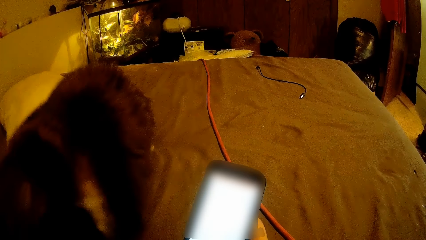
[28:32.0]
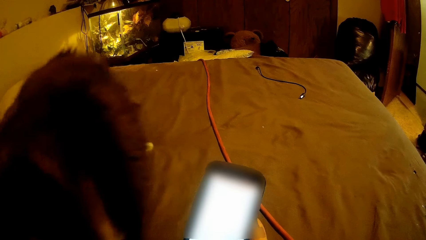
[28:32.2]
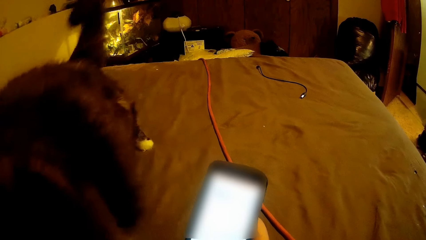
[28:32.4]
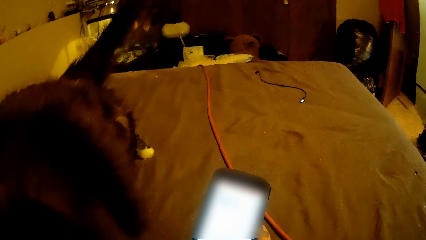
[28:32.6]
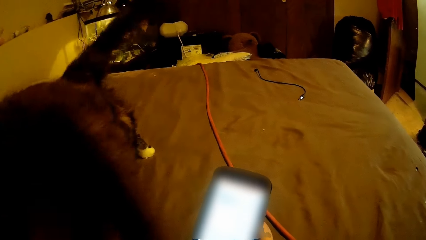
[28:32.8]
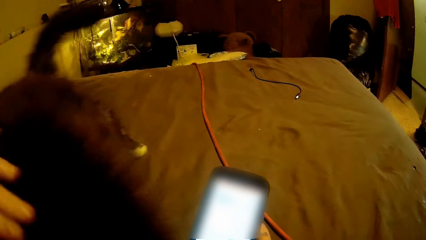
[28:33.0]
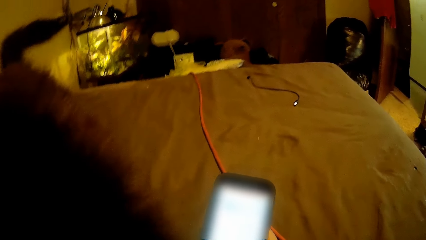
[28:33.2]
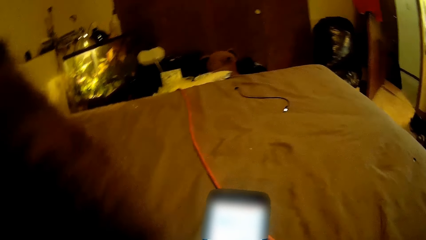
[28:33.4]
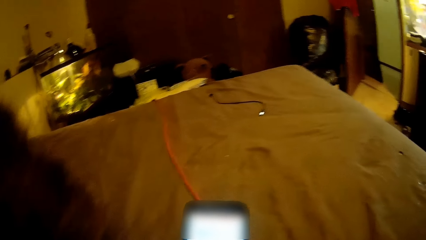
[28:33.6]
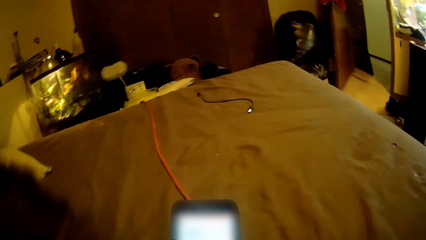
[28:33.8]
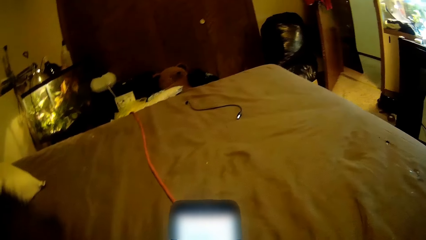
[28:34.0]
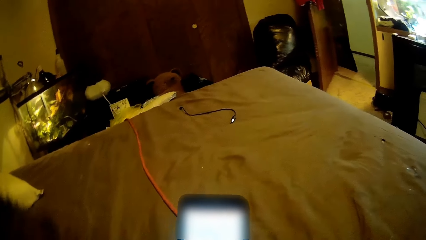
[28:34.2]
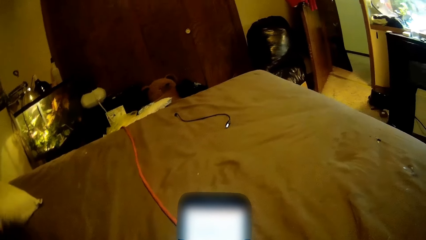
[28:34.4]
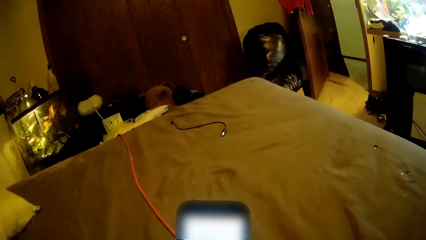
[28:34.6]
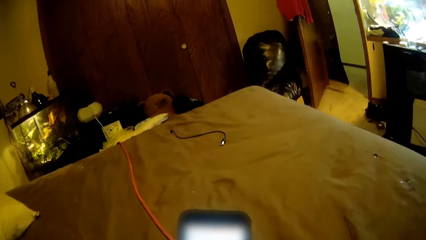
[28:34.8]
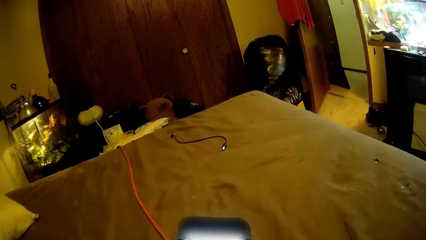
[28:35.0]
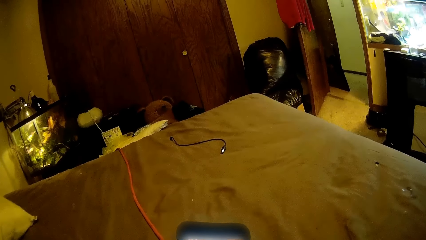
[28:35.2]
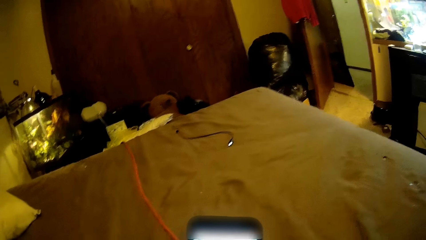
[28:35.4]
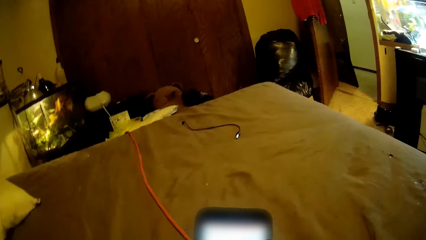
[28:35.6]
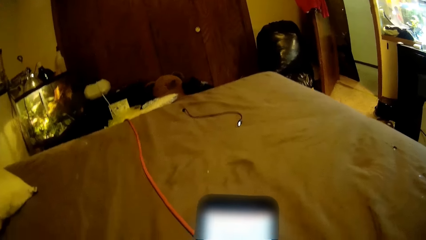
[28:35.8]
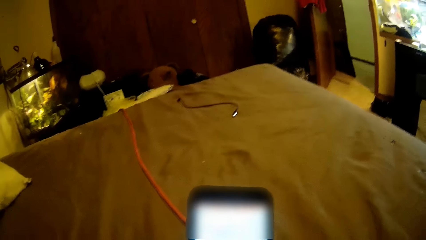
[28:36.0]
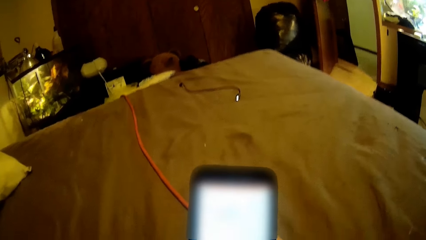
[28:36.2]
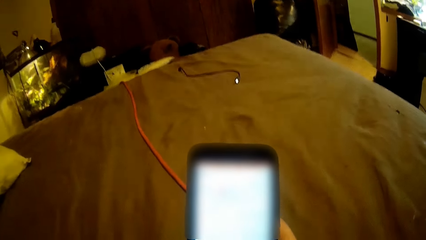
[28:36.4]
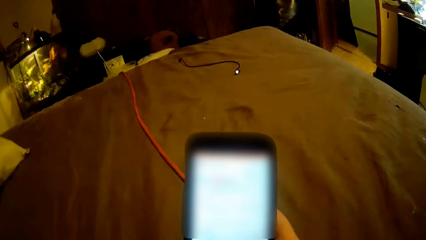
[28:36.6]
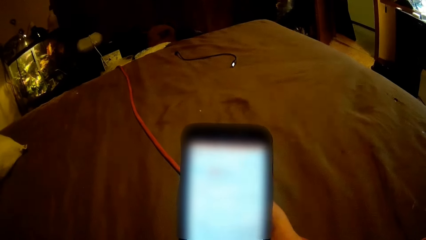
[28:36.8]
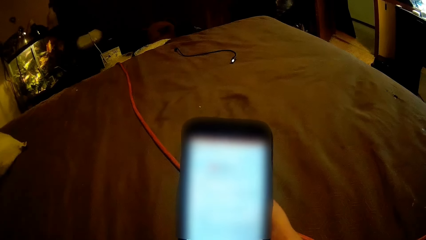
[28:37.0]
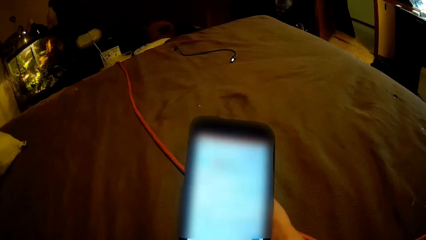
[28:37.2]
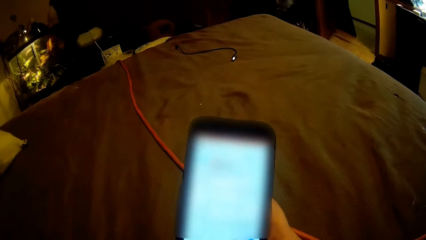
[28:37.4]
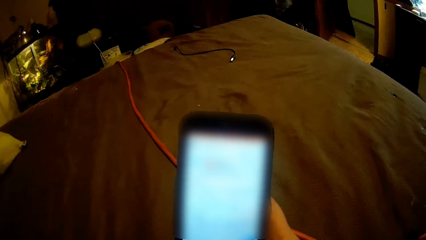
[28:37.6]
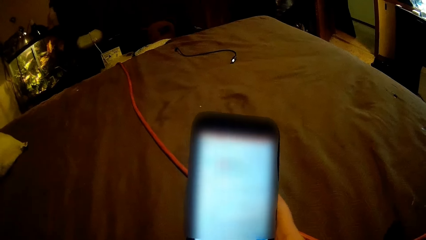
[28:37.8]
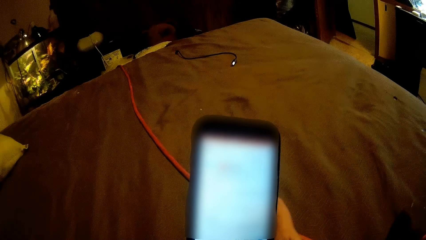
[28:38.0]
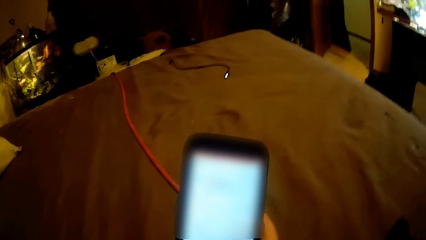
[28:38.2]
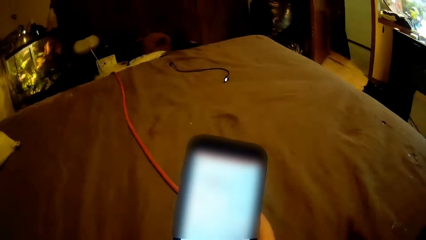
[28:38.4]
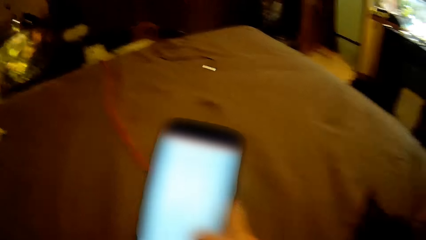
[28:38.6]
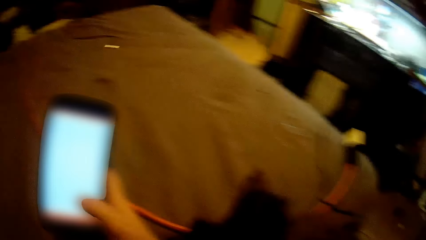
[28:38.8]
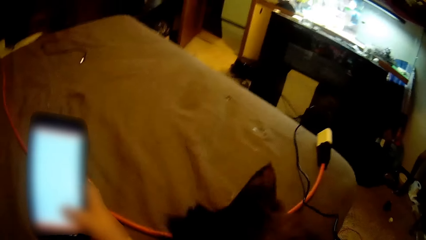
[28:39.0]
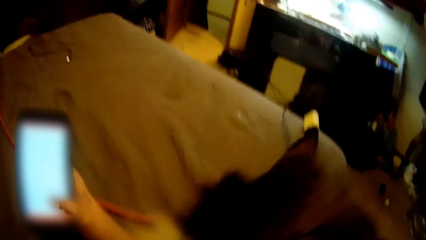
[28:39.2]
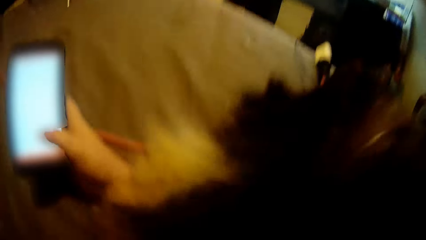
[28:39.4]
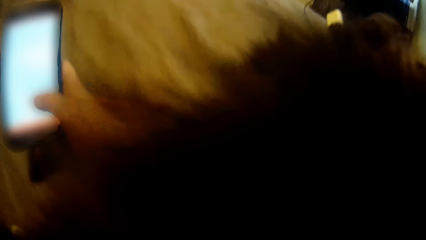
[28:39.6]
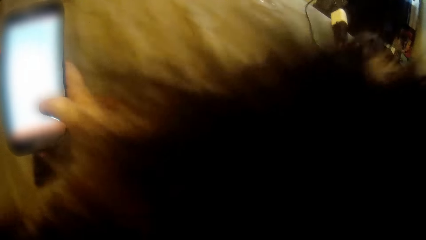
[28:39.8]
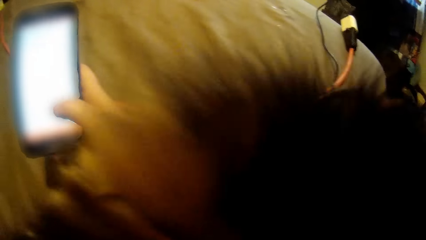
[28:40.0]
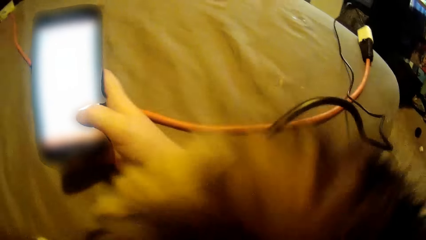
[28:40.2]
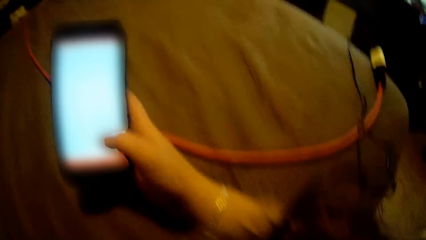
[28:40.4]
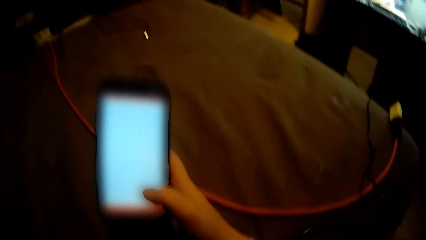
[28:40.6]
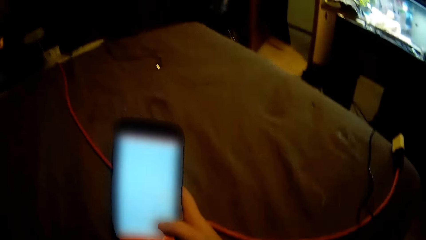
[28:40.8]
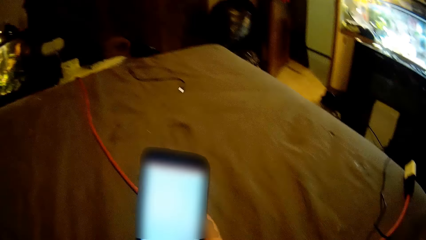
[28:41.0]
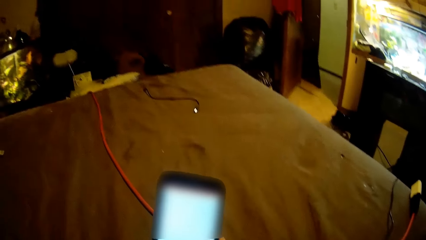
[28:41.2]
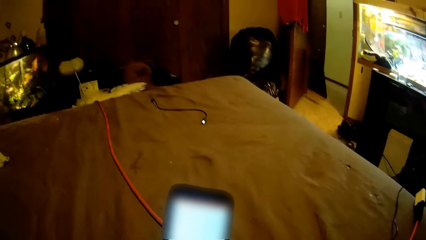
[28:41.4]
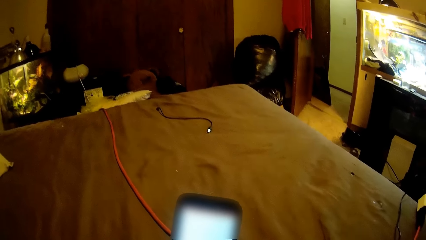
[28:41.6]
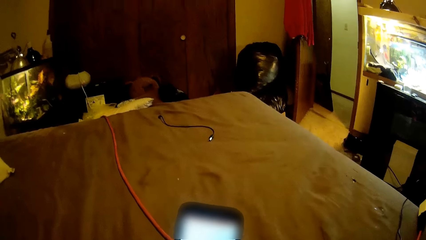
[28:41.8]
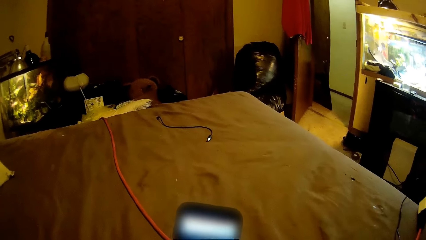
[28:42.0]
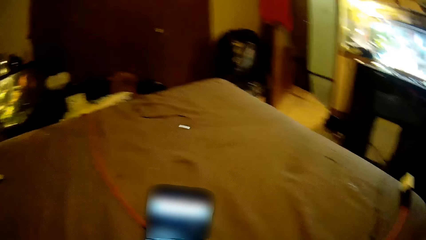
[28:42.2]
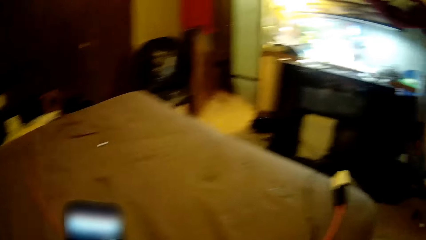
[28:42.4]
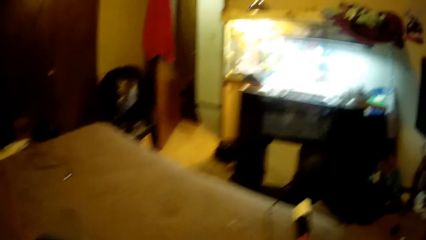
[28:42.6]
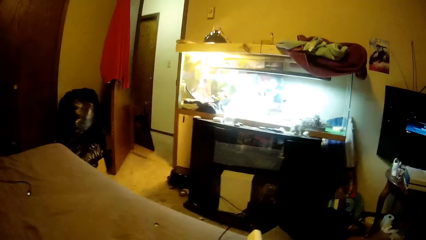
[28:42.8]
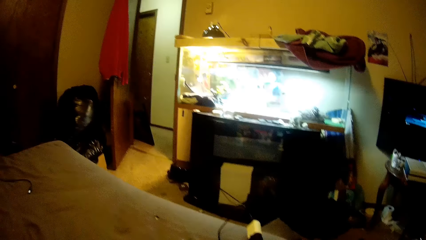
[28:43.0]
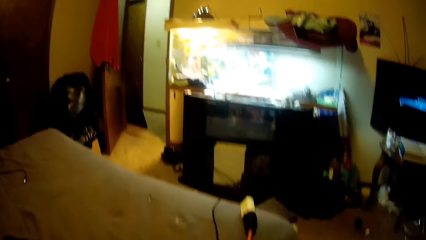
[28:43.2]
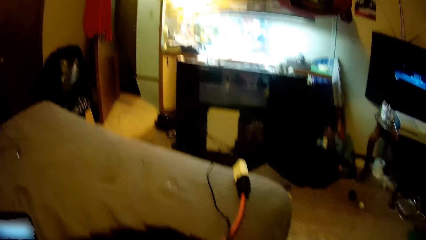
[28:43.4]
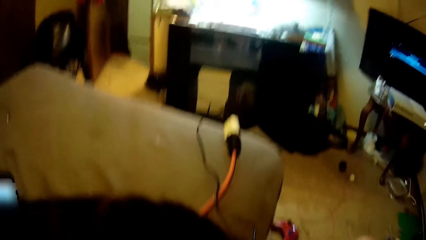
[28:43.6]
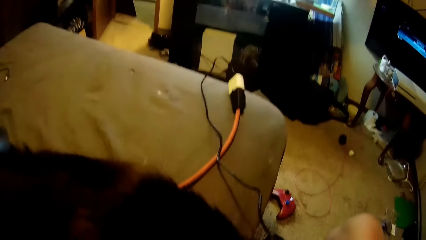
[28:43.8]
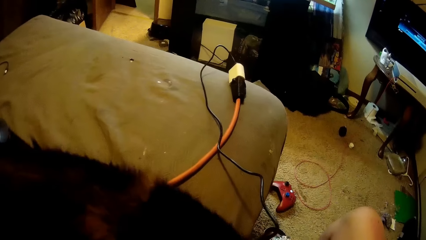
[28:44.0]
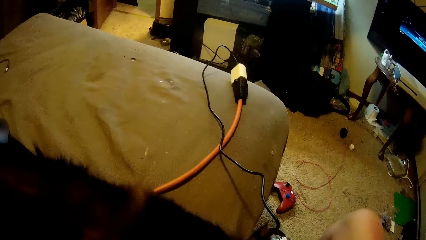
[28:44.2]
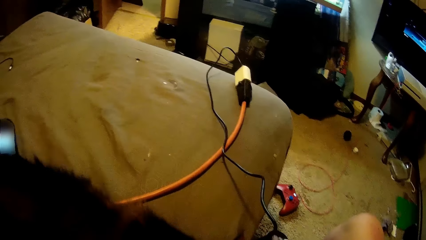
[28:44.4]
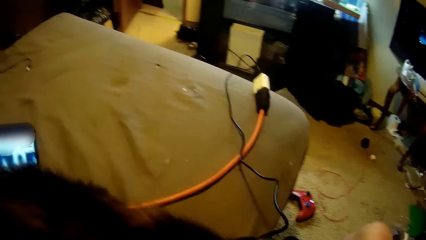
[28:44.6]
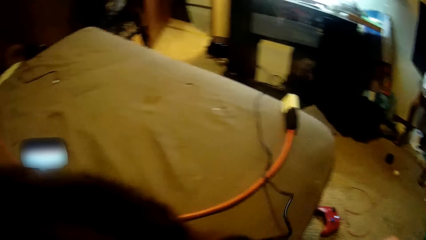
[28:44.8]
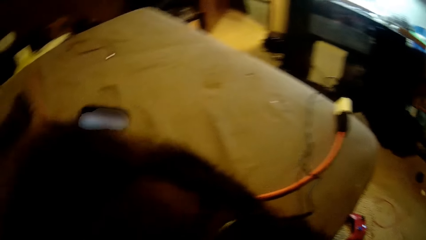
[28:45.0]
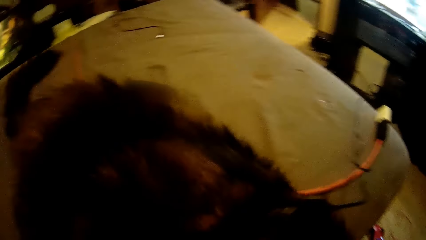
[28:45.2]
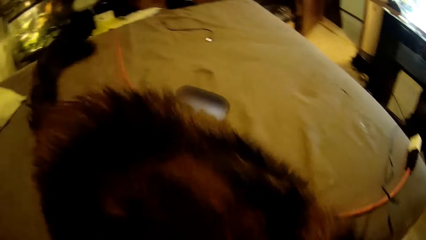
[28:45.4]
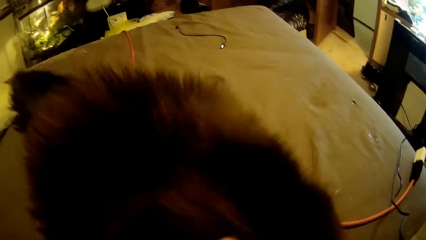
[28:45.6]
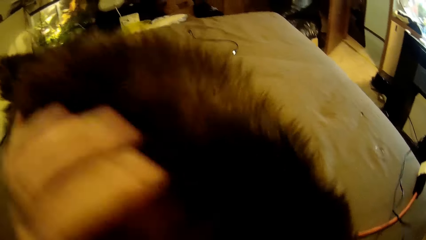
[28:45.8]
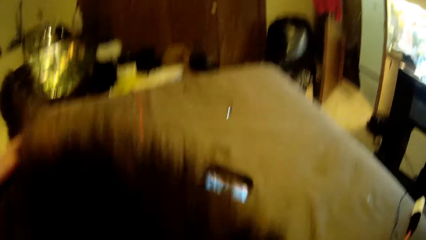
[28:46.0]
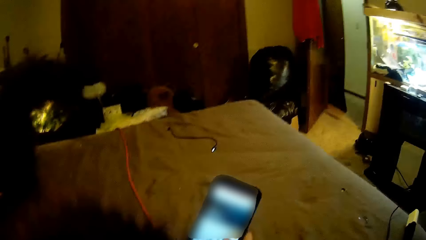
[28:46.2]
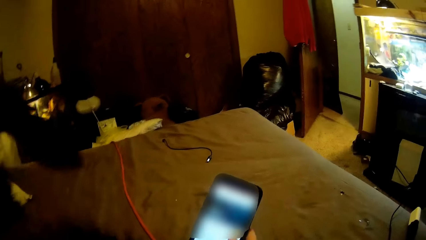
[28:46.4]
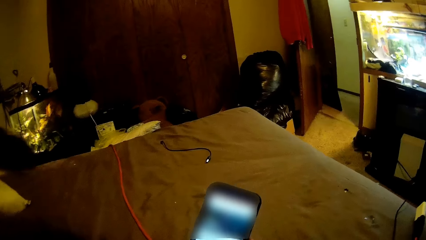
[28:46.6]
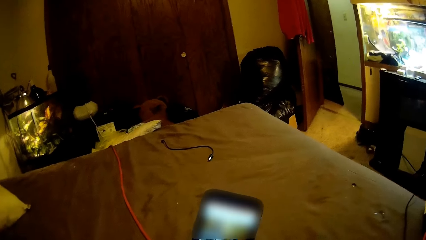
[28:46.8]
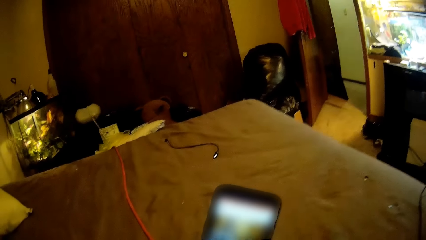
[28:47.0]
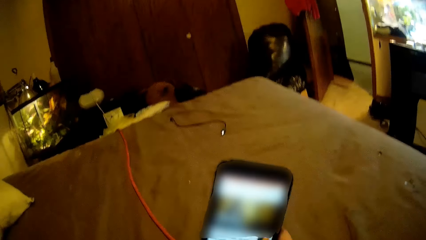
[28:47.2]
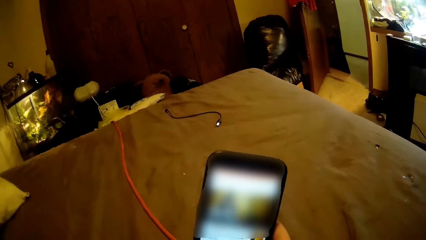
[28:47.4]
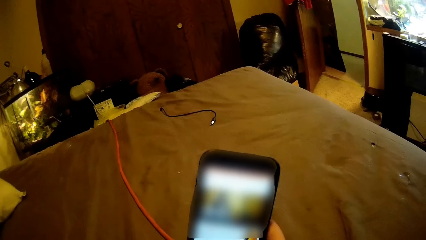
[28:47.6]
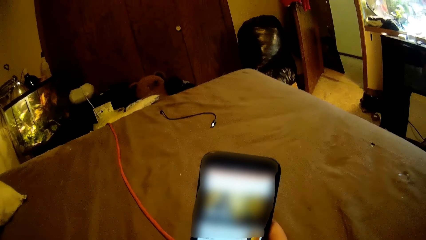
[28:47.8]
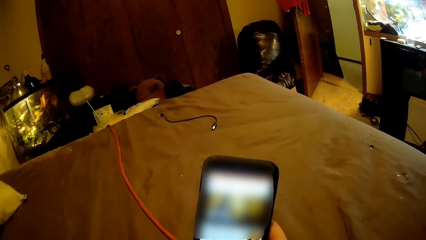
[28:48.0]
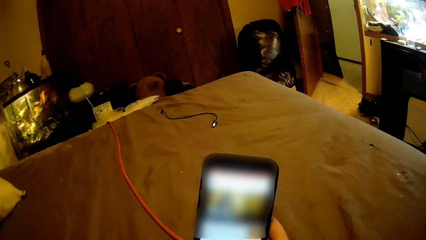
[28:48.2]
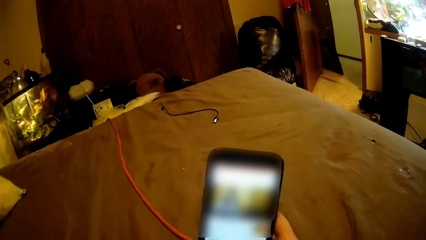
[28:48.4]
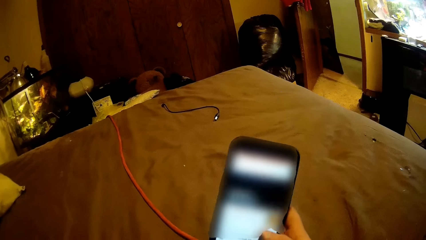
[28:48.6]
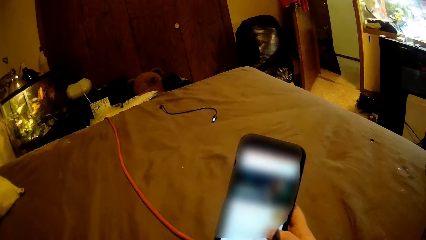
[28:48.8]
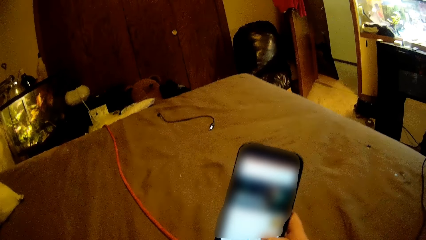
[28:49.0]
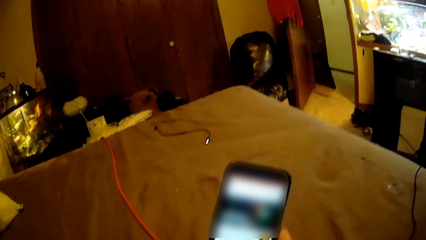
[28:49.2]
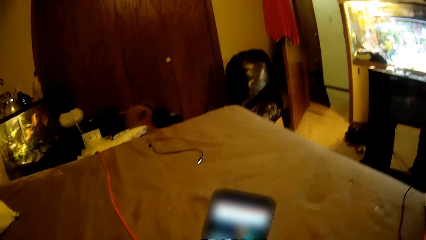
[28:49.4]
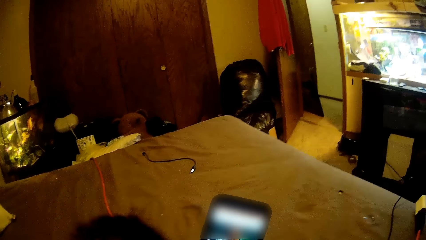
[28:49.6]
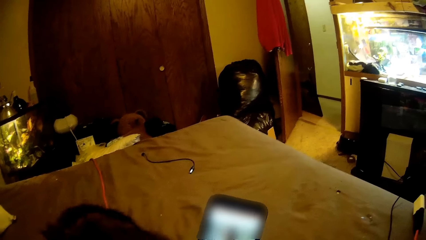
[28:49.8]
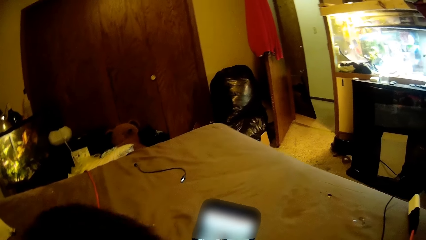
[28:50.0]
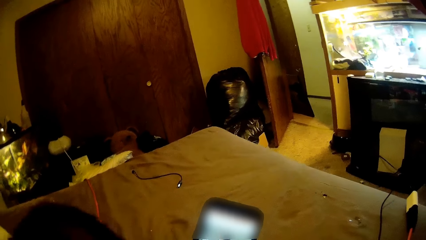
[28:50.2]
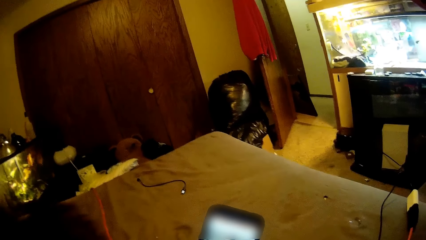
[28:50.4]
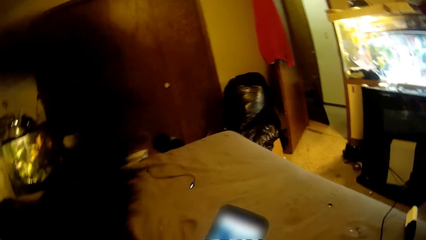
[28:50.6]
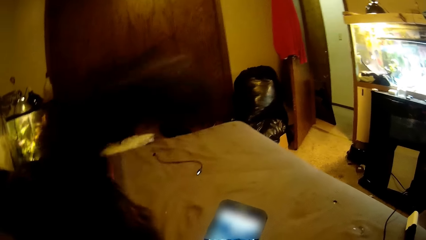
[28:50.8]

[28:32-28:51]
A cat stands on the bed. The camera wearer pets the cat on the bed with her left hand. She looks around a room and operates a mobile phone with a hand. The cat moves around on the bed. The camera wearer looks around the room. She interacts with the cat. She pets the cat on the bed with her left hand. She operates the phone with her right hand.
